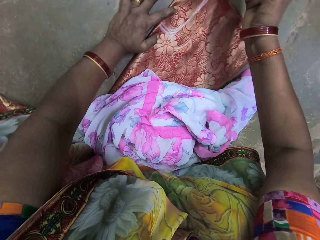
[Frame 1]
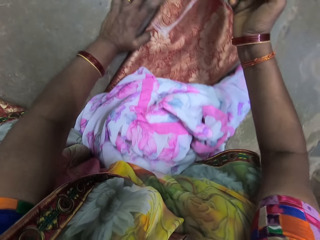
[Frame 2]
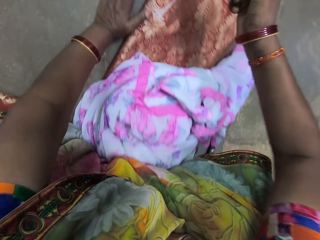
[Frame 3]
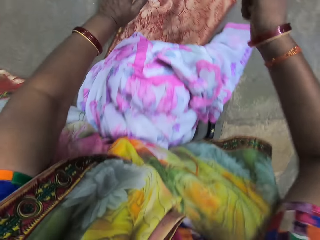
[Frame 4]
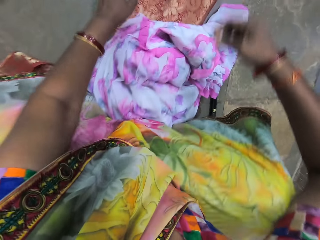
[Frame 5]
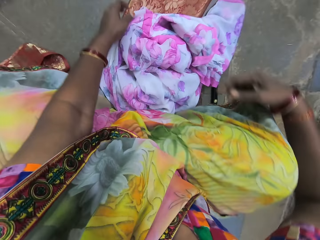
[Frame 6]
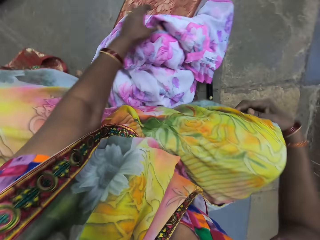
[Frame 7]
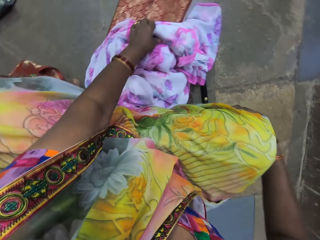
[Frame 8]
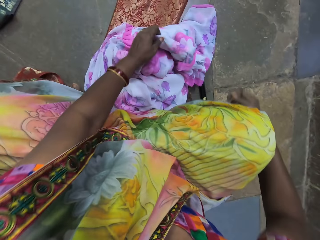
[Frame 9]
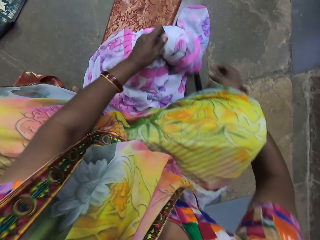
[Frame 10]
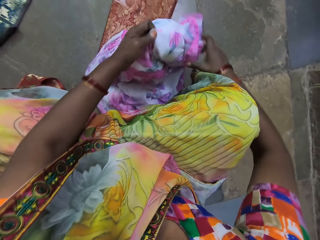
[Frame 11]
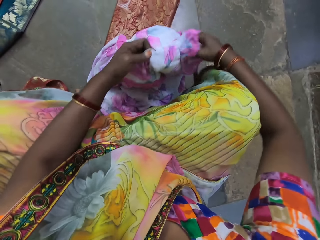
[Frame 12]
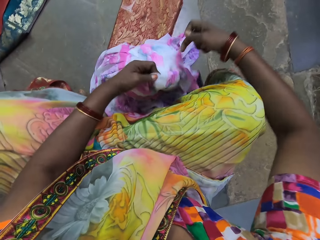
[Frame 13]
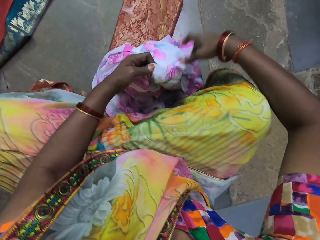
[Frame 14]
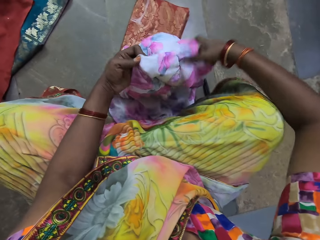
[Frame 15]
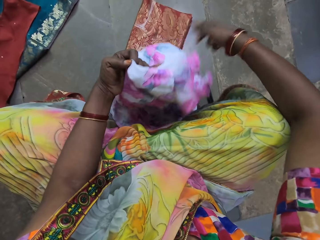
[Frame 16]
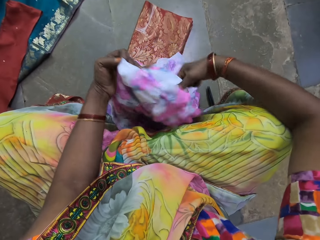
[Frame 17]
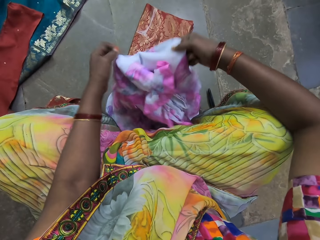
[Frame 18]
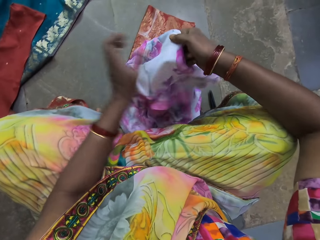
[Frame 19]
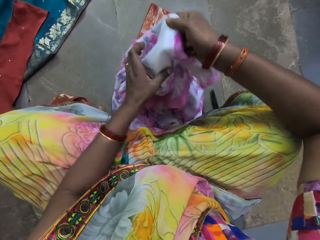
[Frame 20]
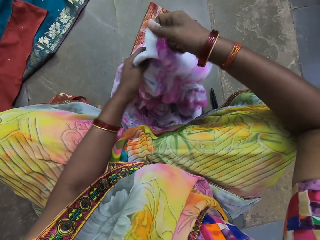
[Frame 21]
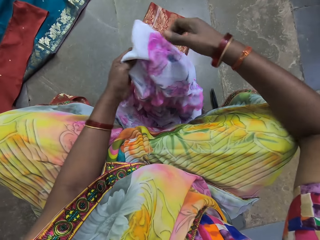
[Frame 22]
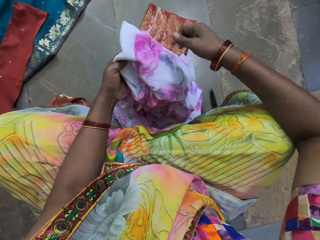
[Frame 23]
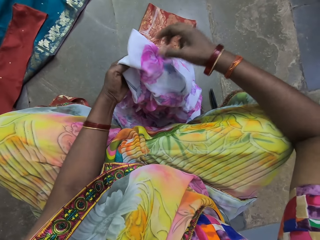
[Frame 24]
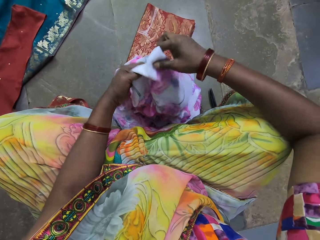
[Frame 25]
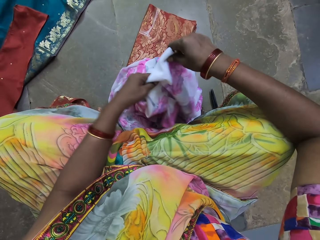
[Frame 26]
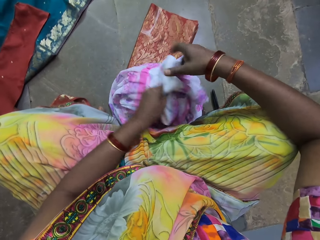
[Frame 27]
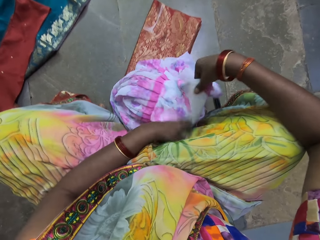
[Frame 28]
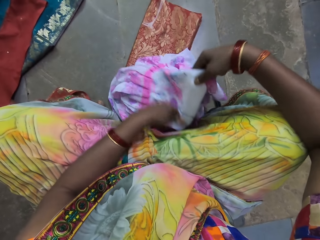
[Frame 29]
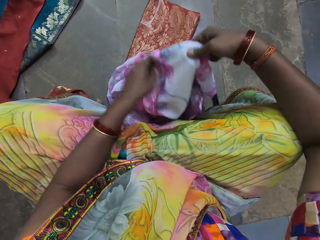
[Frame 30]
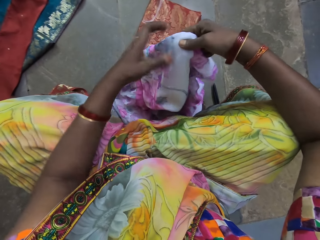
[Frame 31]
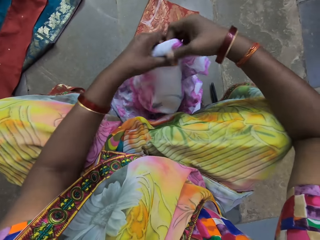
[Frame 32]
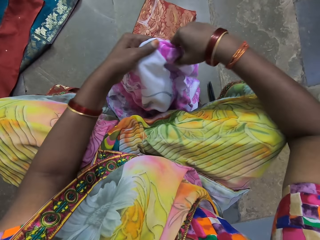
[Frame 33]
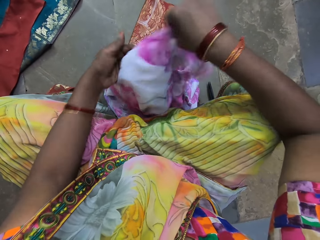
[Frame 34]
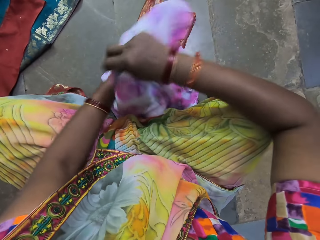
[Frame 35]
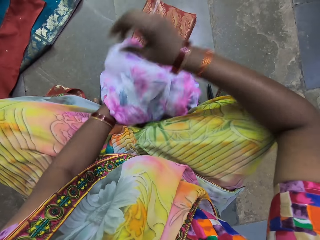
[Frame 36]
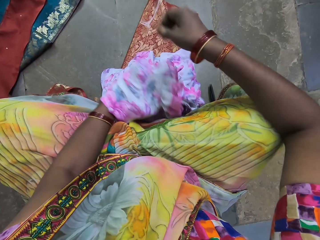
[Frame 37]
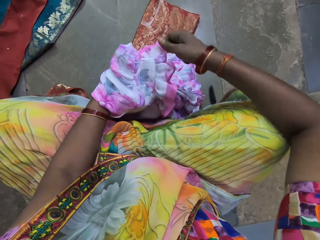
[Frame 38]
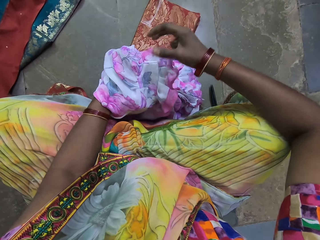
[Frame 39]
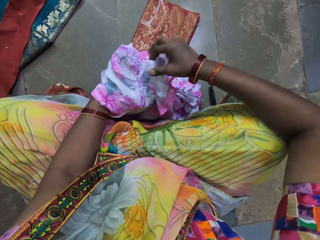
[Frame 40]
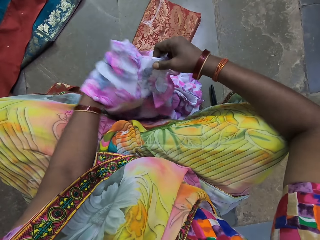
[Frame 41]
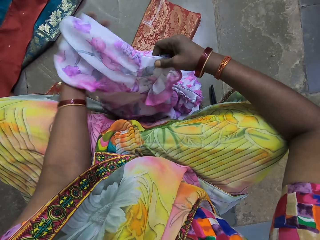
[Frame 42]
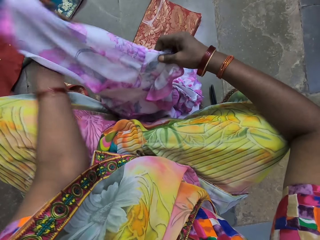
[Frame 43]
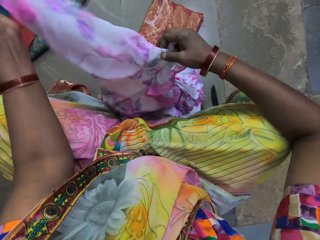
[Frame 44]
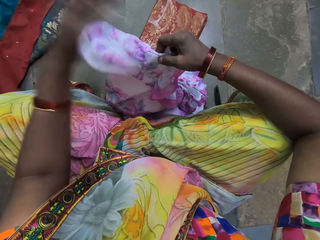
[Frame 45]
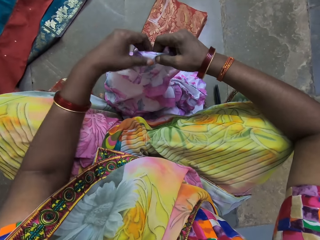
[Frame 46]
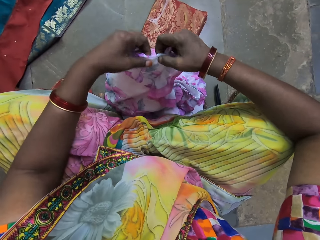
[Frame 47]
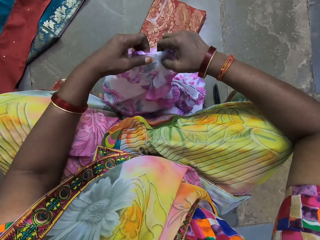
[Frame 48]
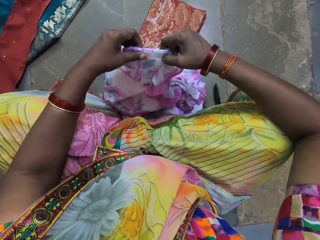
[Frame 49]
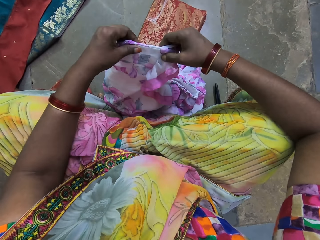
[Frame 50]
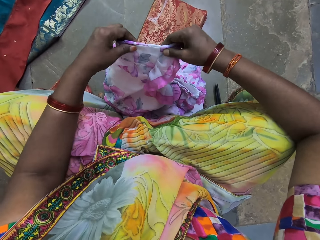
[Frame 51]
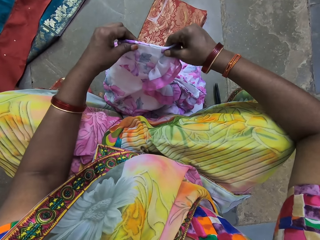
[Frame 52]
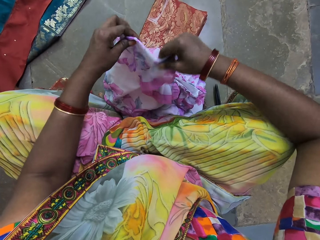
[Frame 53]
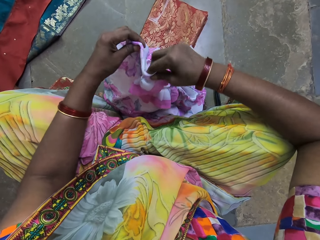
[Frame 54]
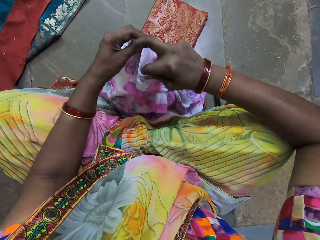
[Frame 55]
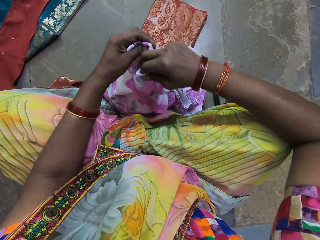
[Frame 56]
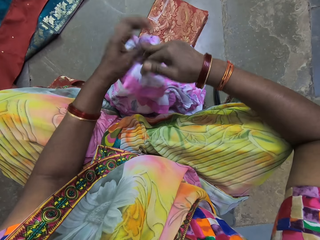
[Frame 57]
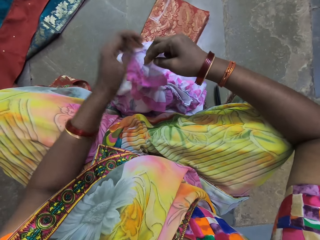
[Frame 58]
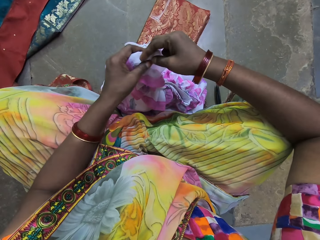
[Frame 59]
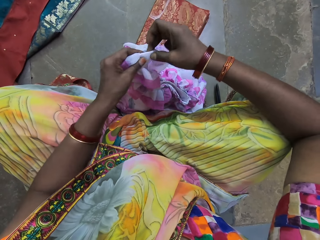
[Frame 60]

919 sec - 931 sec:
The camera wearer picks the dress or cloth from the floor with her left hand. She arranges the dress with both hands. She aligns the cloth.

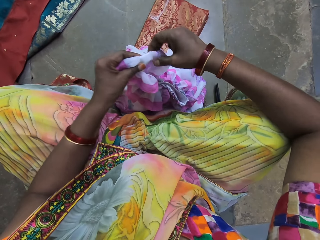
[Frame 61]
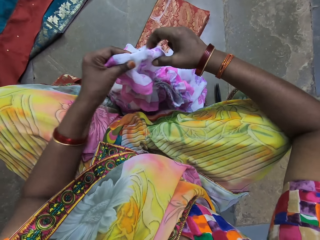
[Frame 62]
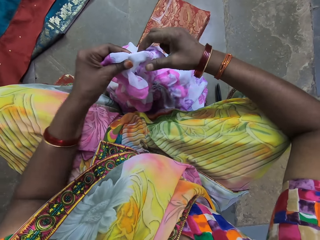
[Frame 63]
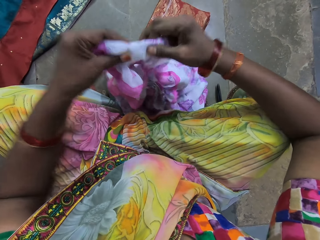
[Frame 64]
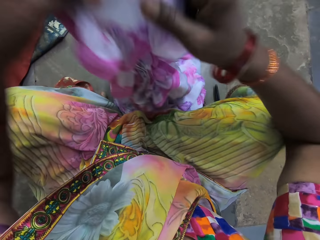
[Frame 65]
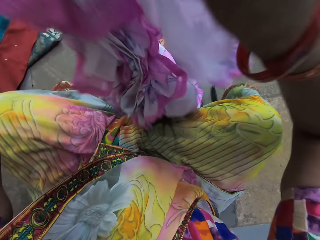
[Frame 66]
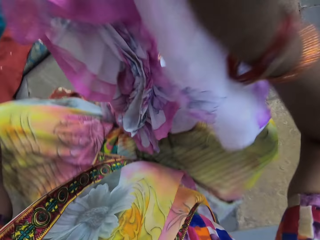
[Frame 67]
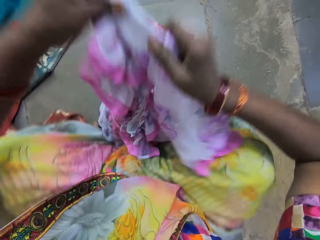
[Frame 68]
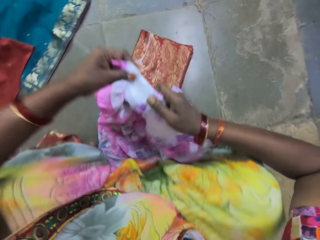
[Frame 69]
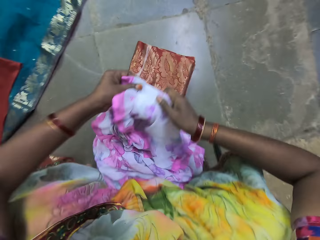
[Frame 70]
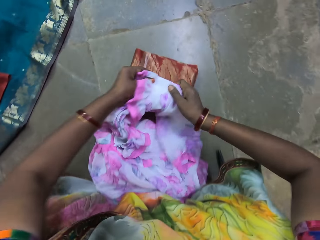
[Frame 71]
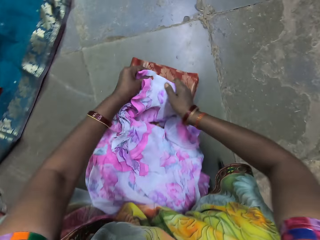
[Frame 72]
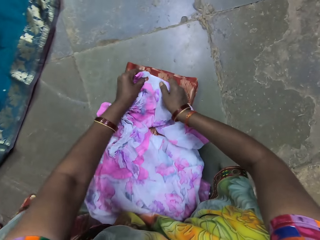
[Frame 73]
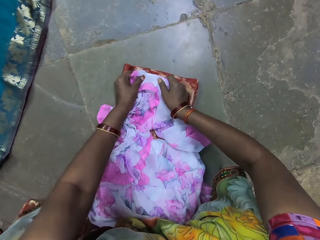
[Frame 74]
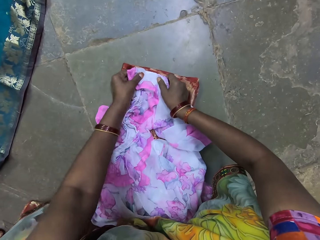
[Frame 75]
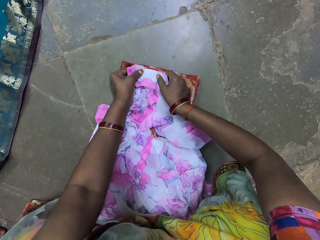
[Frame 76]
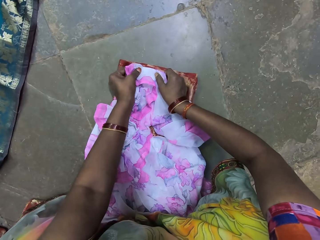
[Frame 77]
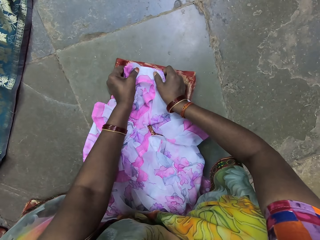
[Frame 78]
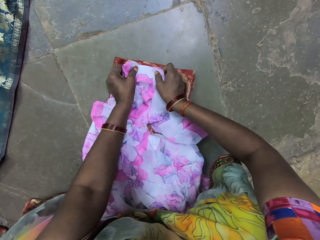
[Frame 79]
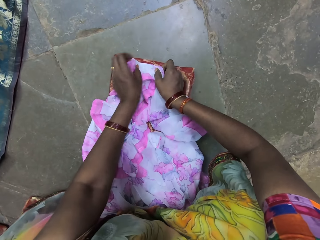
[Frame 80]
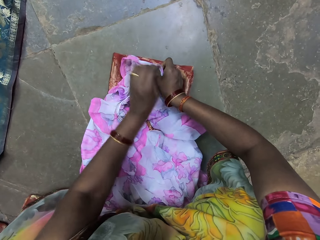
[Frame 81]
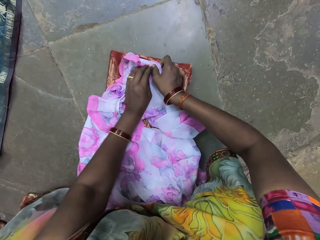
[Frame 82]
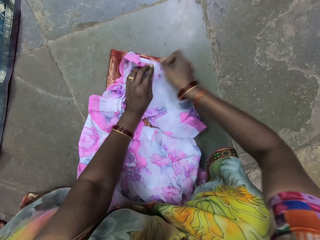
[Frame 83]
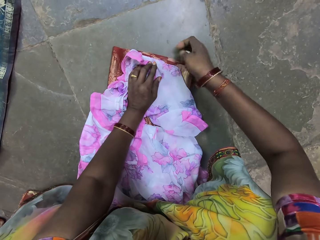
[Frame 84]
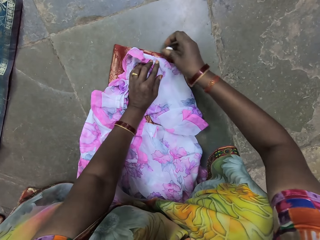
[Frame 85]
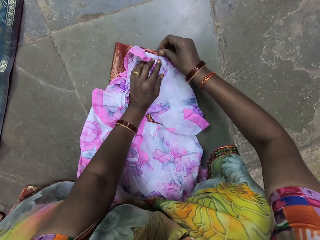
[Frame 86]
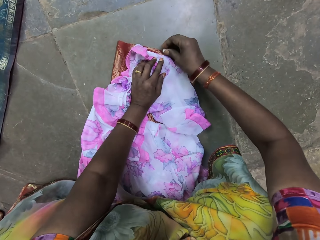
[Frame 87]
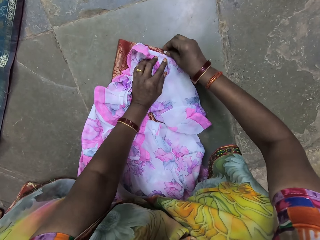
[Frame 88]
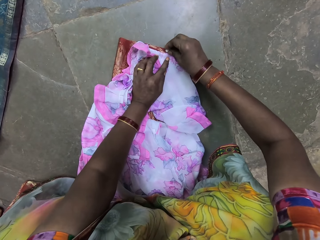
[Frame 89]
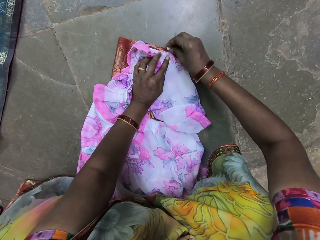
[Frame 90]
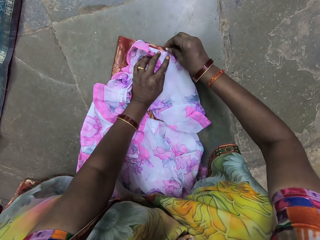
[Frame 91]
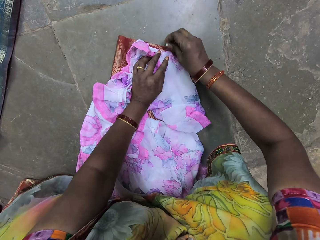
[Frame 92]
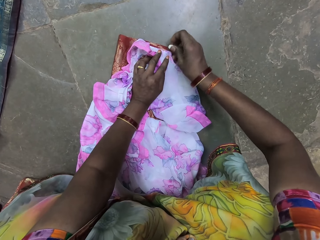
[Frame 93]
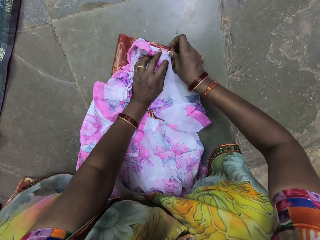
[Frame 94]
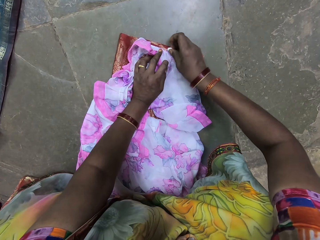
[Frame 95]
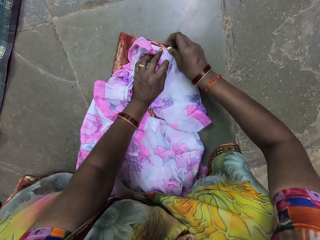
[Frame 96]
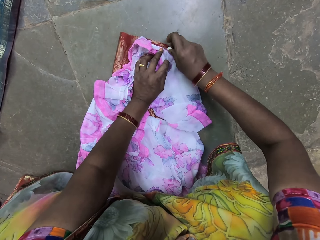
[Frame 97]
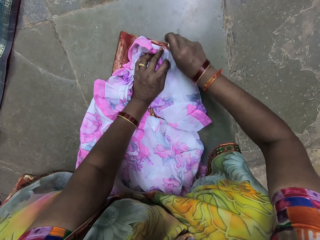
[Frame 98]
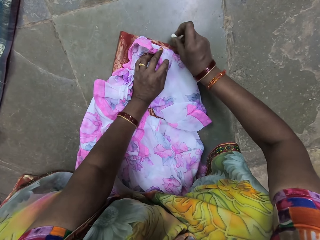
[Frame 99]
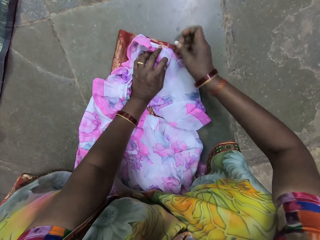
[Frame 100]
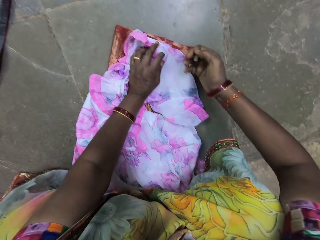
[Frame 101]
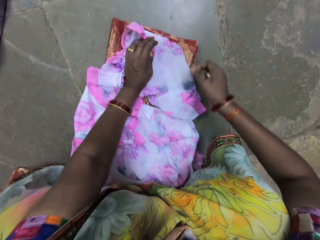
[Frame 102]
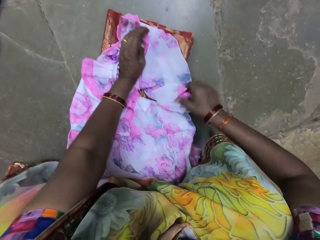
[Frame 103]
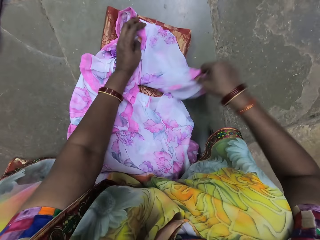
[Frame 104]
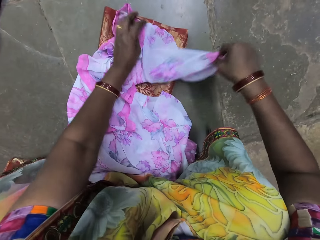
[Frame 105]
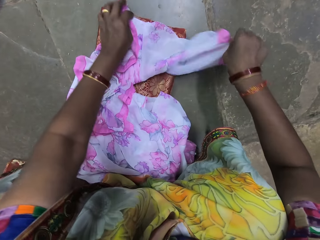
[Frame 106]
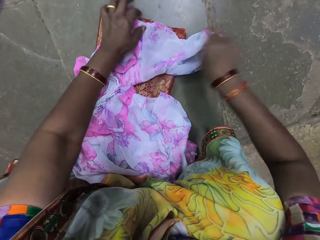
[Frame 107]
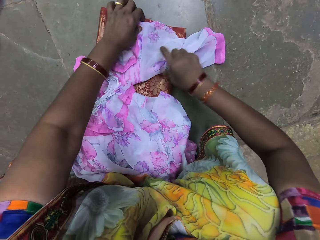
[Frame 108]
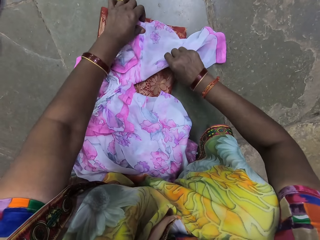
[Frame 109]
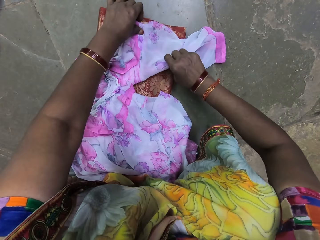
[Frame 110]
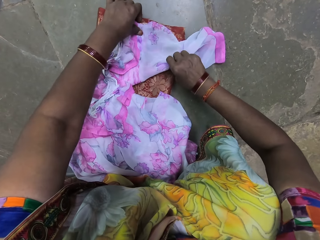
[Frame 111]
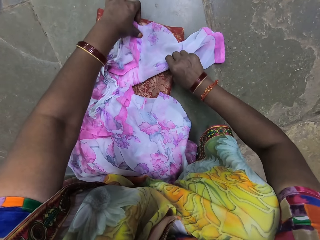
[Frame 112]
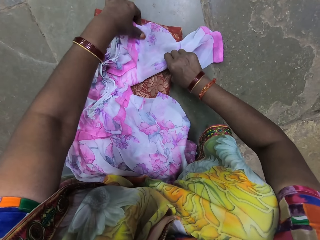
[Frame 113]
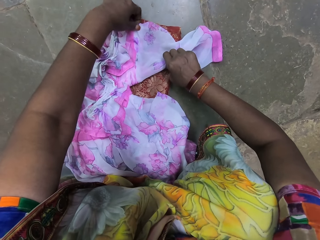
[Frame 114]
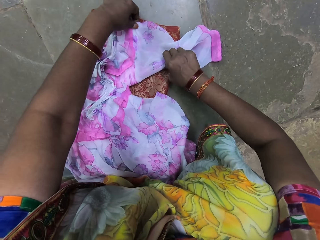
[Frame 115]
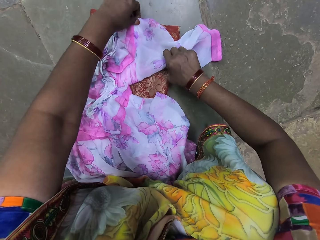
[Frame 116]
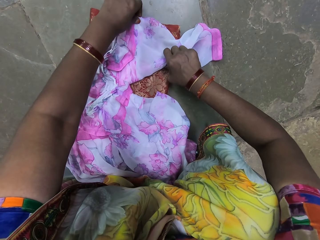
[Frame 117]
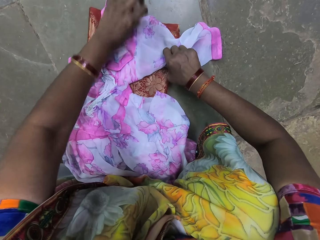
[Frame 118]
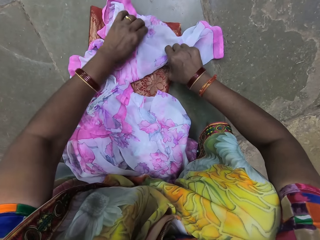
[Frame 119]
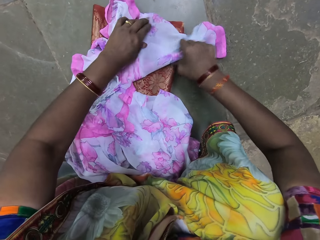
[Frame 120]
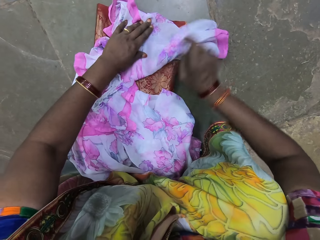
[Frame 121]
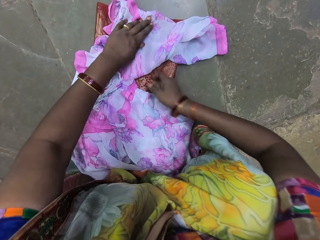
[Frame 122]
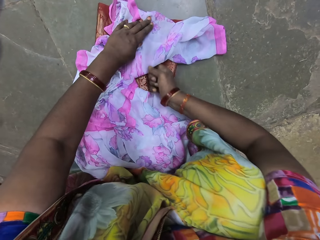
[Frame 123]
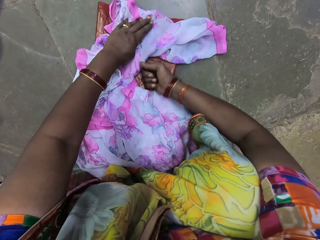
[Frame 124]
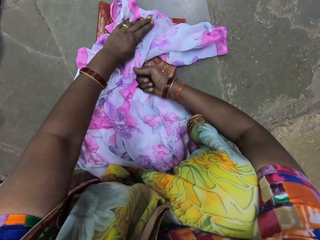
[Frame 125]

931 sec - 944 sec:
The camera wearer places the dress or cloth on a fabric on the floor with both hands. She measures the fabric with the cloth. She places her left hand on the dress. She draws on the fabric on the floor with her right hand. She spreads the dress on the floor with both hands. She aligns the cloth.
